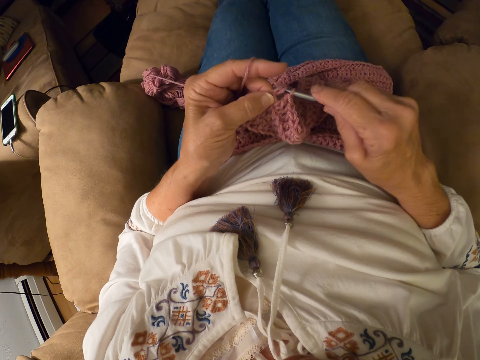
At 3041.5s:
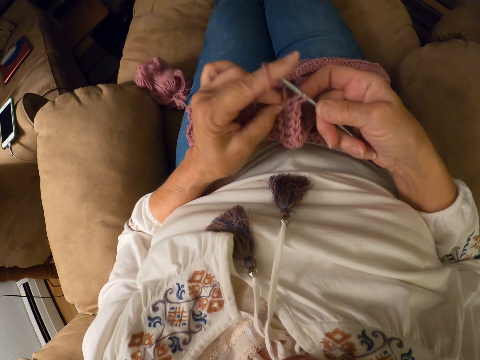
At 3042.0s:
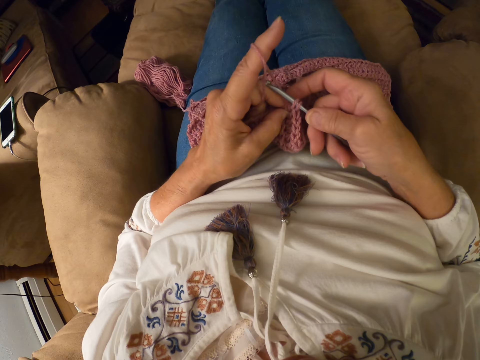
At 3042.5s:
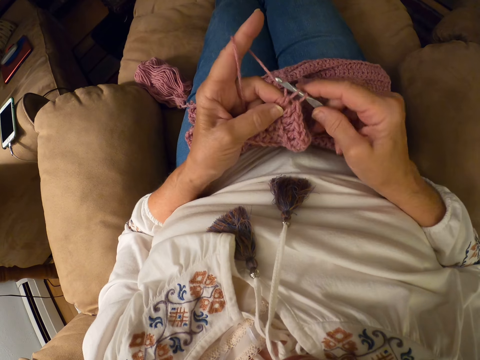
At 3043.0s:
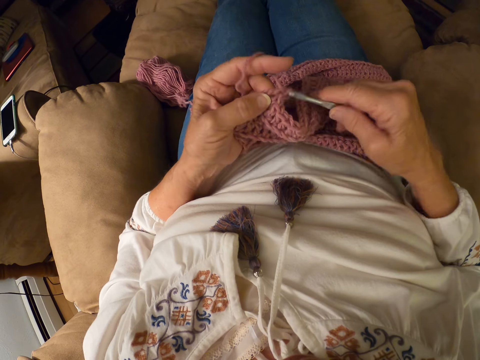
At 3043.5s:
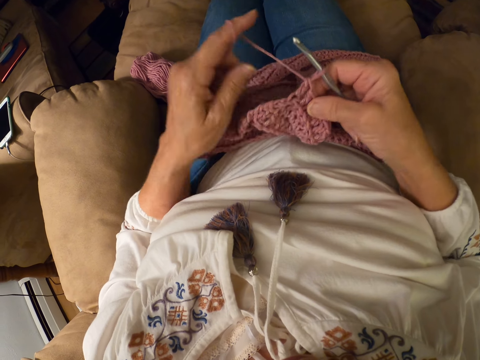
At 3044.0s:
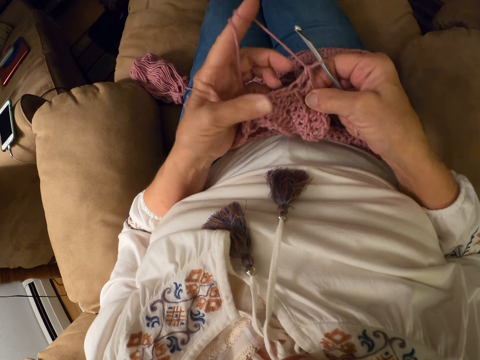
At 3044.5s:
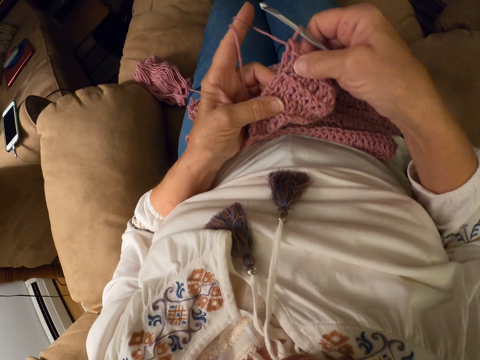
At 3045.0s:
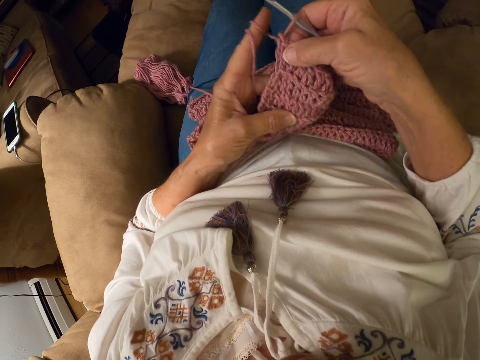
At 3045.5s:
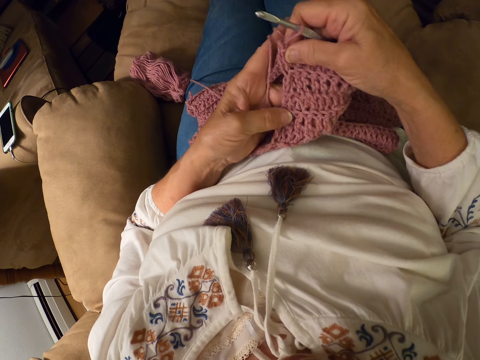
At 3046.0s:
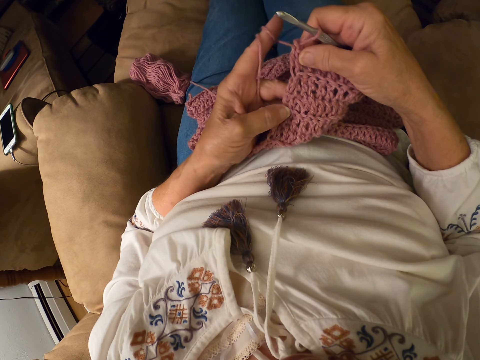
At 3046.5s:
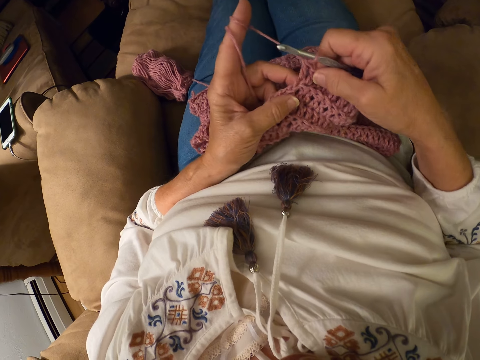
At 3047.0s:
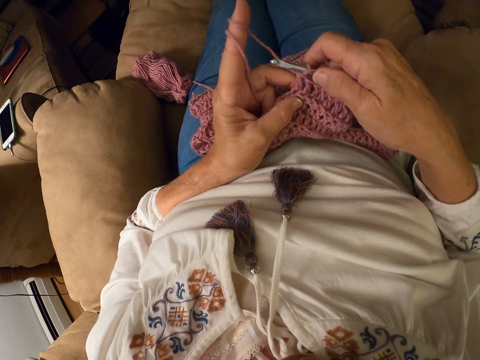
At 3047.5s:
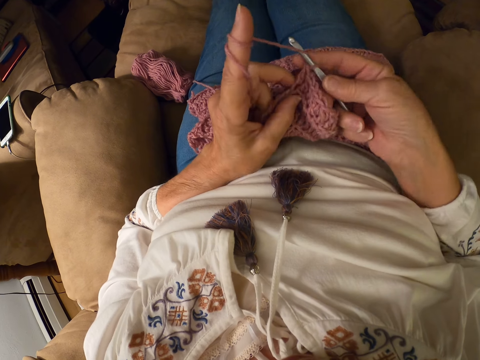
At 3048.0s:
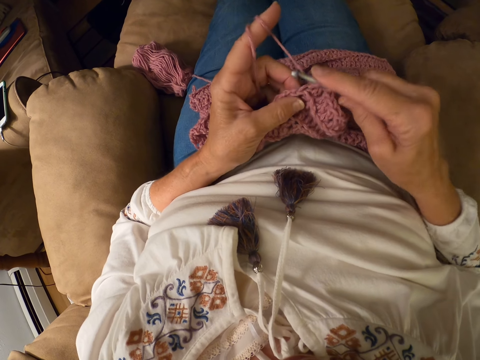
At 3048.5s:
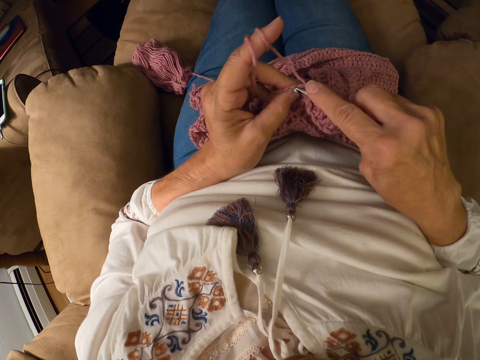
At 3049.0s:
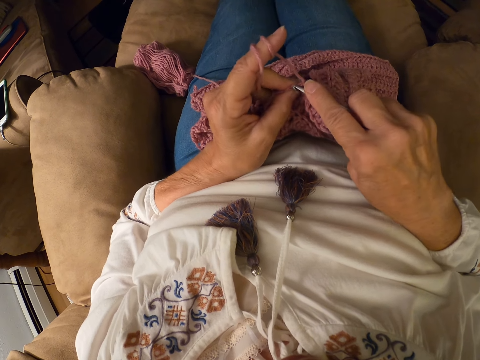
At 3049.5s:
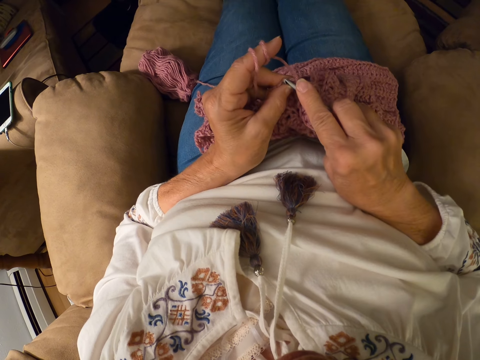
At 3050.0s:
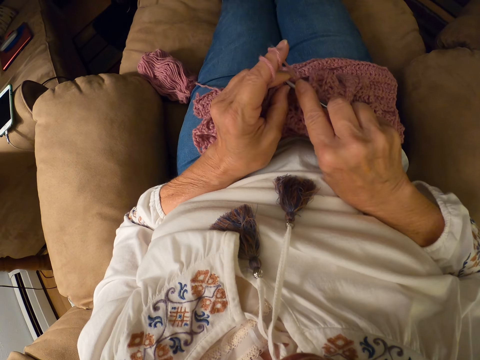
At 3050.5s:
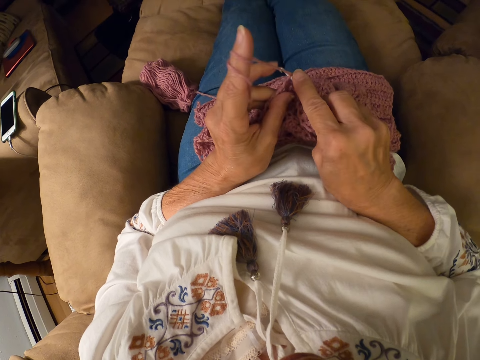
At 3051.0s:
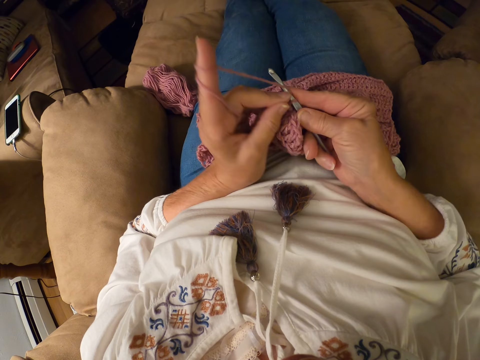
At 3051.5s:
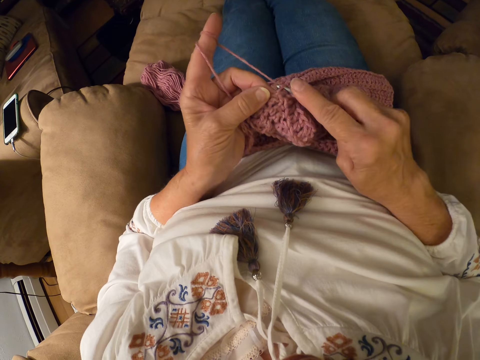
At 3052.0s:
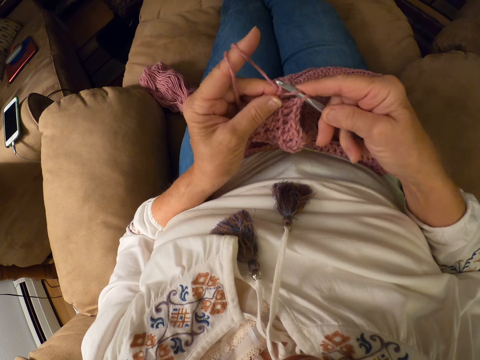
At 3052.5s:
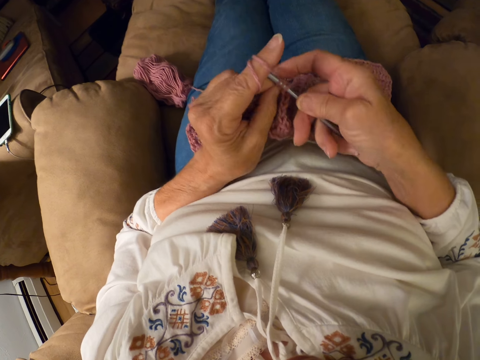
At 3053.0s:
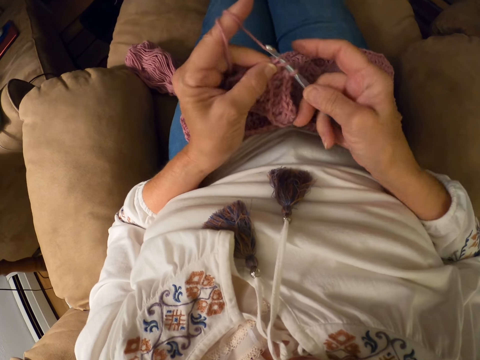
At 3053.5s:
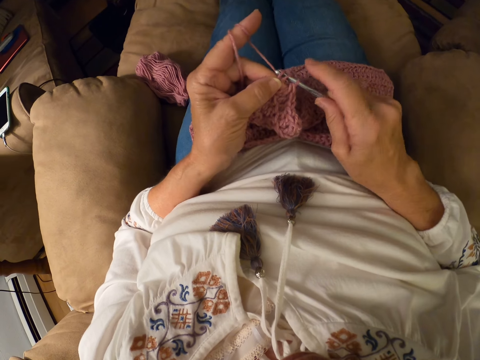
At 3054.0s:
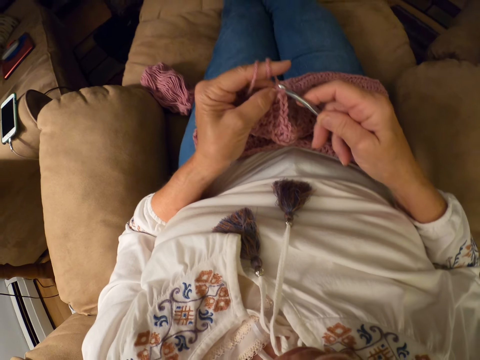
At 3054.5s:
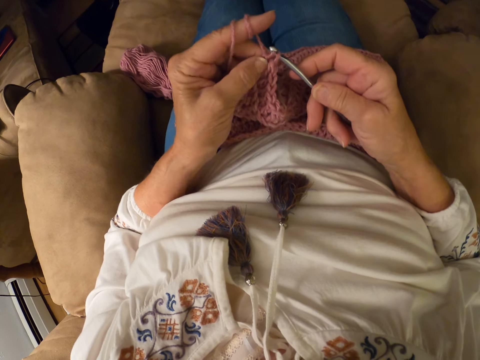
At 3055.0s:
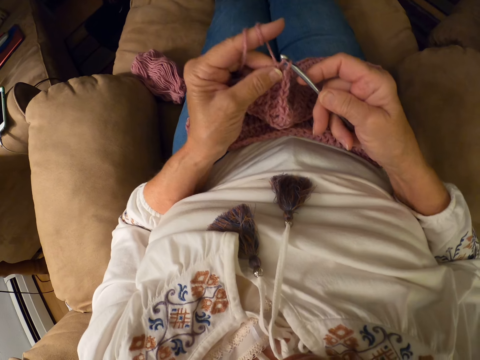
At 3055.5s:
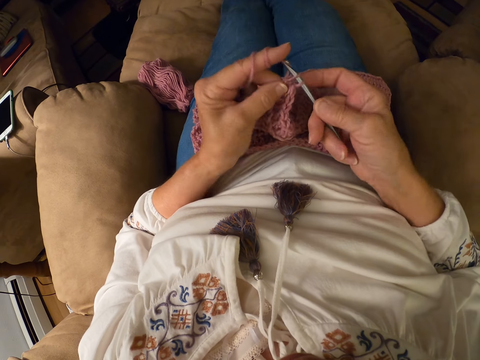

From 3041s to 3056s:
The camera wearer winds the yarn on her left index finger. She crochets the yarn with a crochet hook.

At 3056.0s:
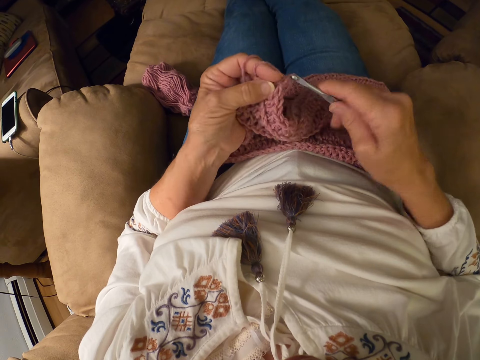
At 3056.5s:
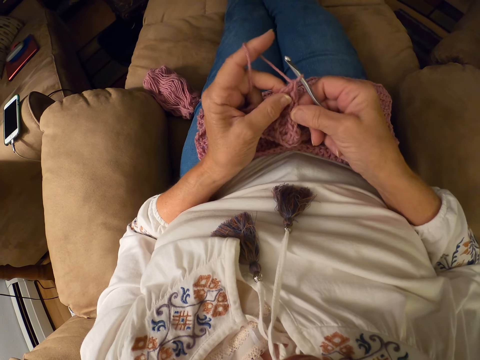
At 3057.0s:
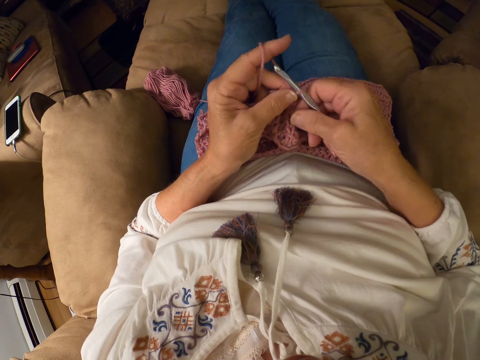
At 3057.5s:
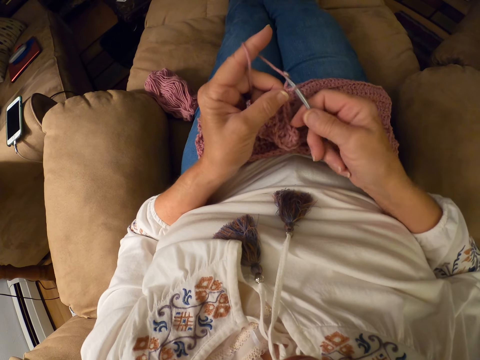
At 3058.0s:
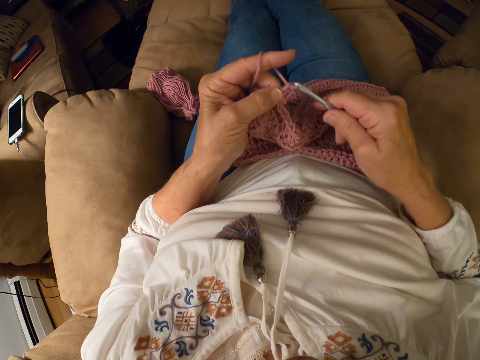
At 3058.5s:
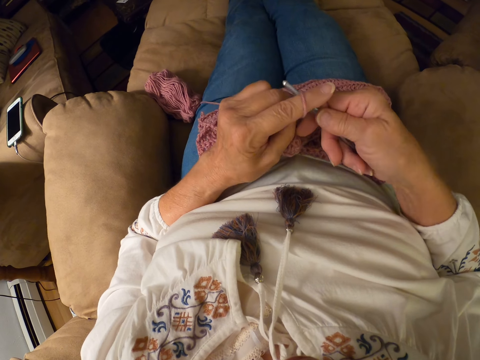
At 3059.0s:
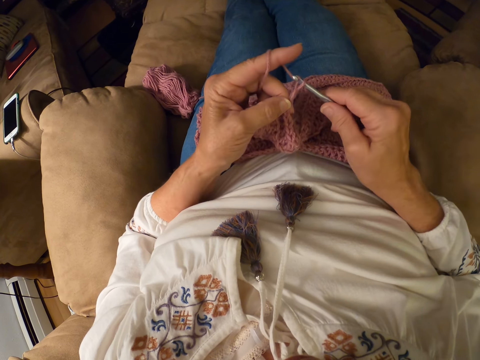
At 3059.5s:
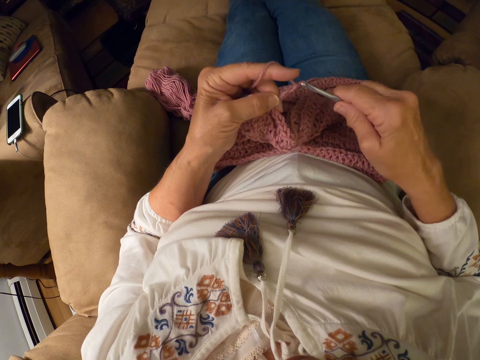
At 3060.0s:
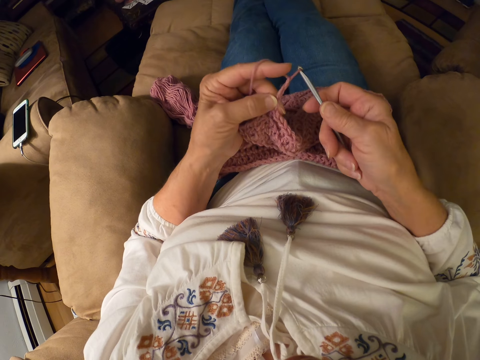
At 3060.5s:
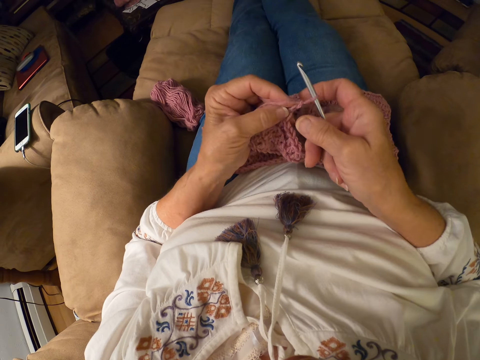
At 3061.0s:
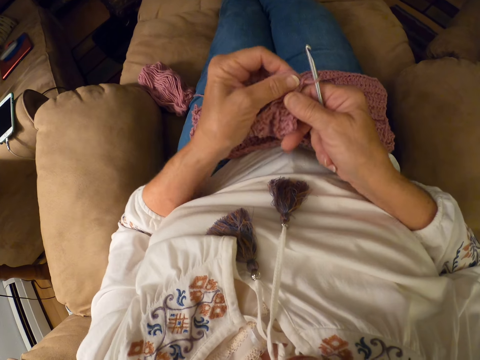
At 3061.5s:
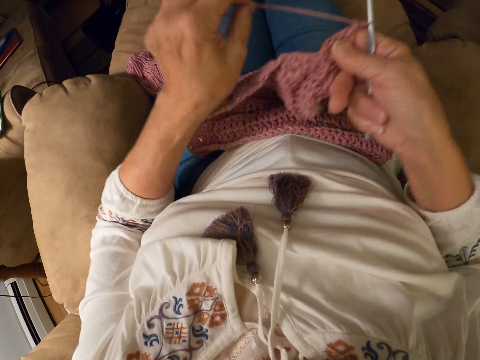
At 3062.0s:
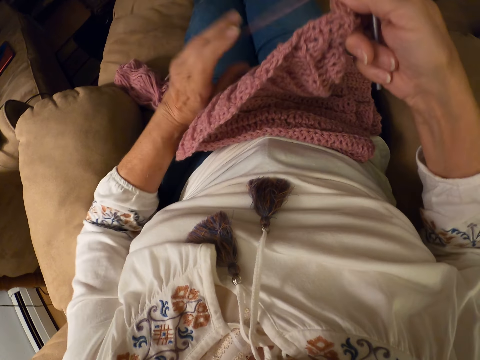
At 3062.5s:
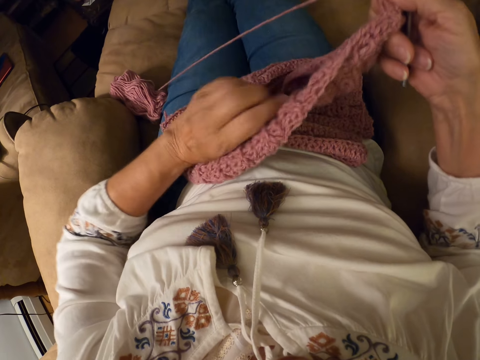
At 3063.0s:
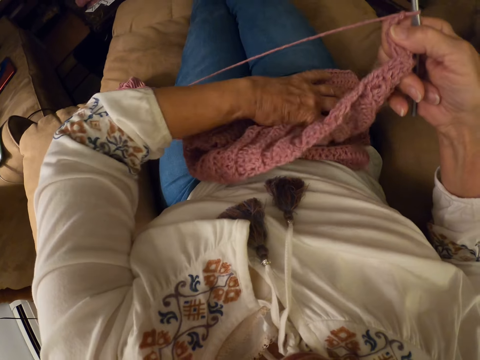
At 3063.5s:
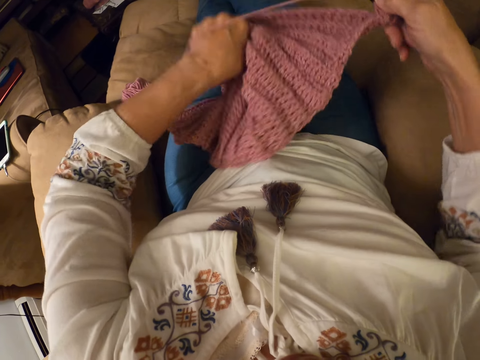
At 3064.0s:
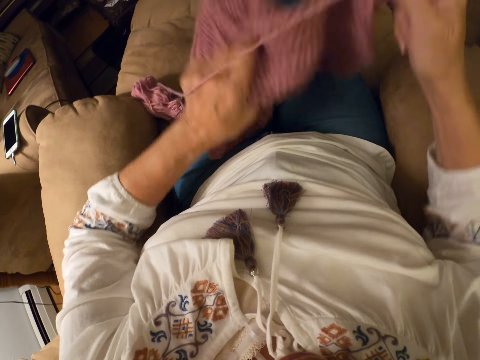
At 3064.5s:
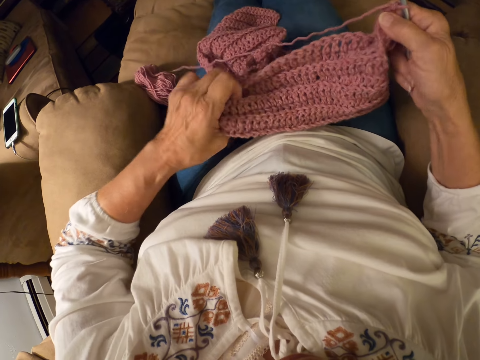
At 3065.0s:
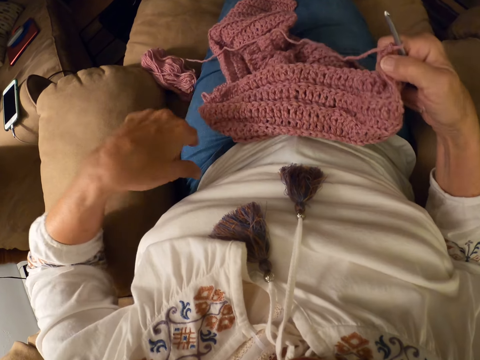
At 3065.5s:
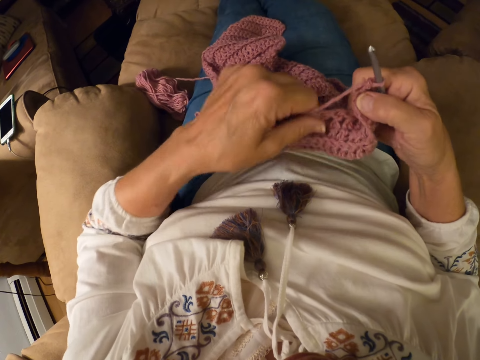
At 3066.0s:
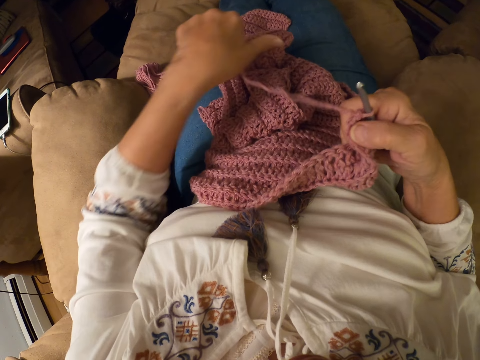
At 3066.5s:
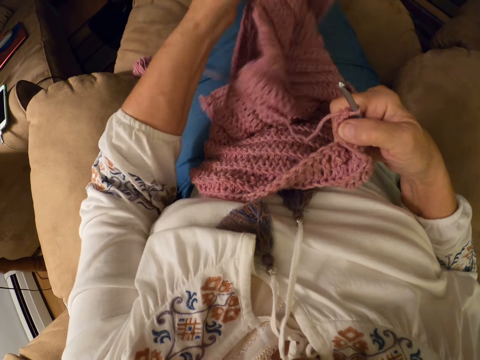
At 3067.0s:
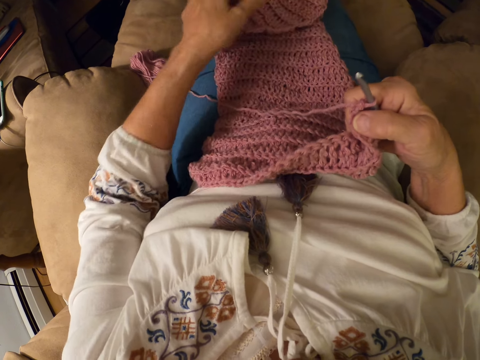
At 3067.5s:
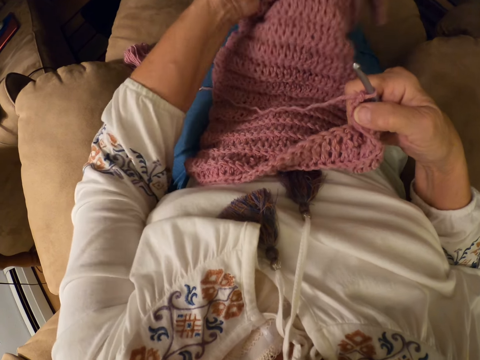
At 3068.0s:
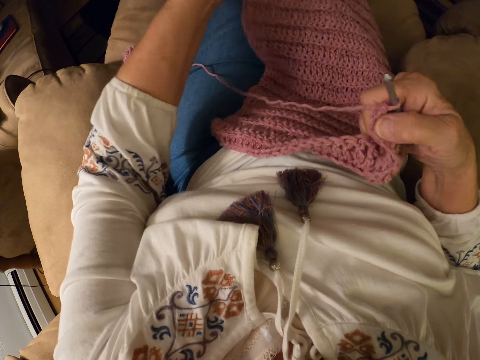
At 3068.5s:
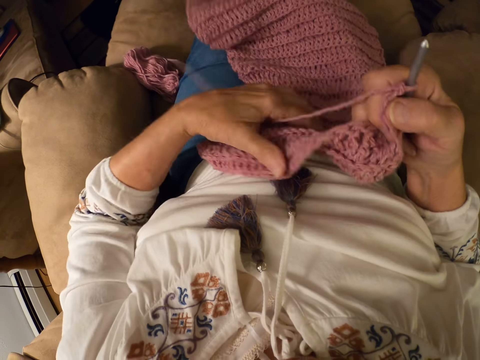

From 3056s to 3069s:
The camera wearer removes the yarn on her left index finger. She stops knitting the fabric. She adjusts the crochet on her lap with her left hand.
